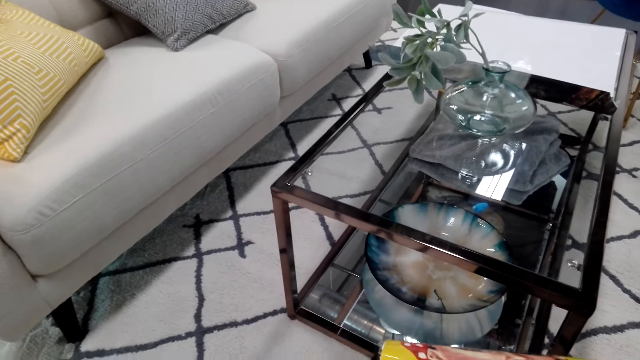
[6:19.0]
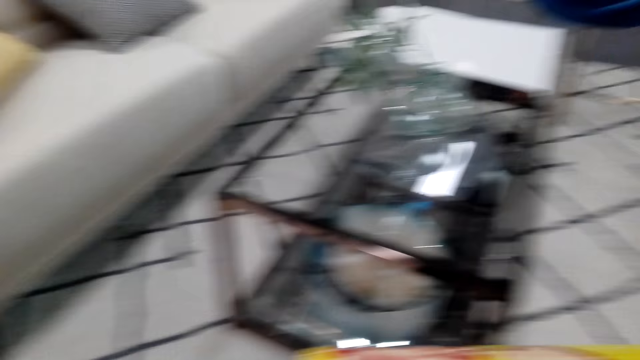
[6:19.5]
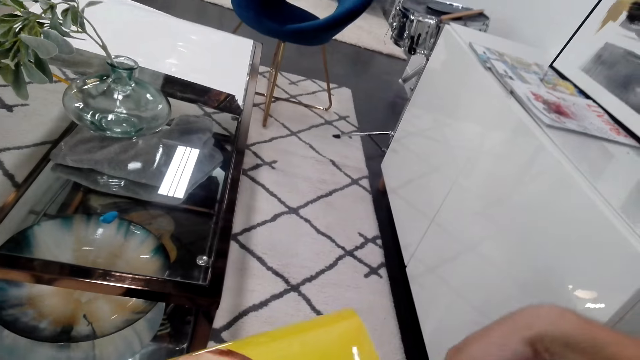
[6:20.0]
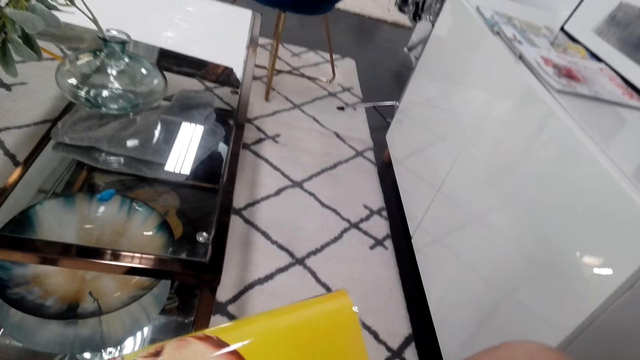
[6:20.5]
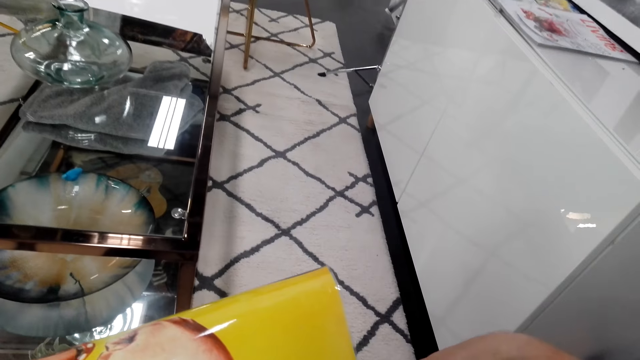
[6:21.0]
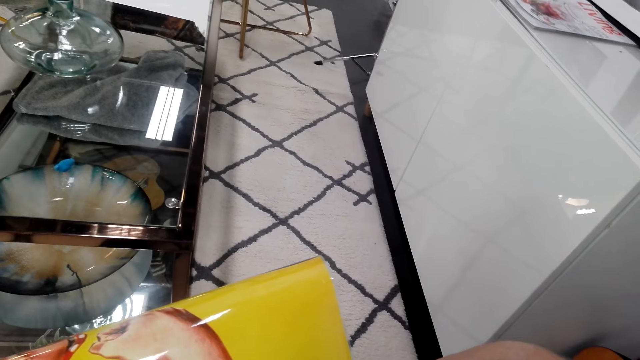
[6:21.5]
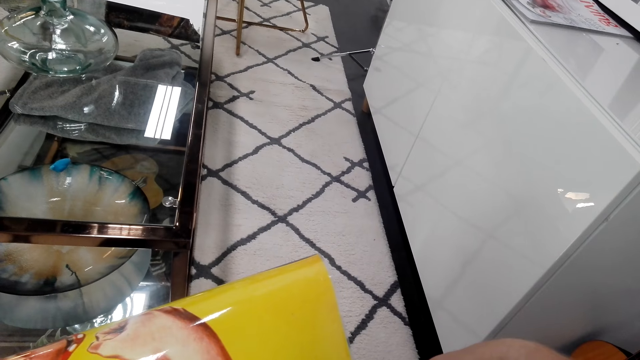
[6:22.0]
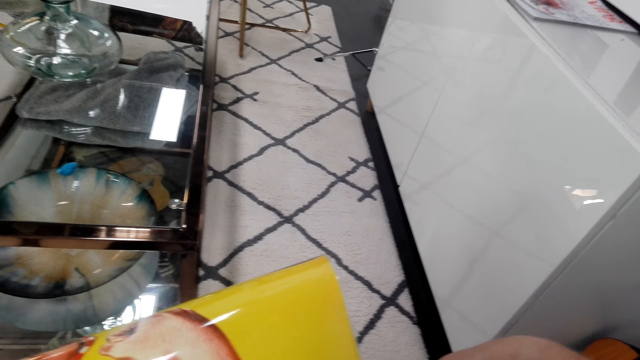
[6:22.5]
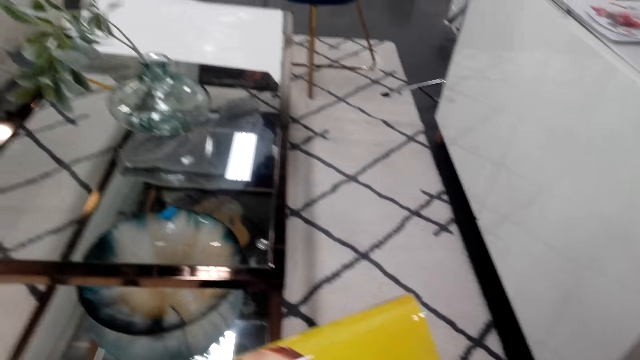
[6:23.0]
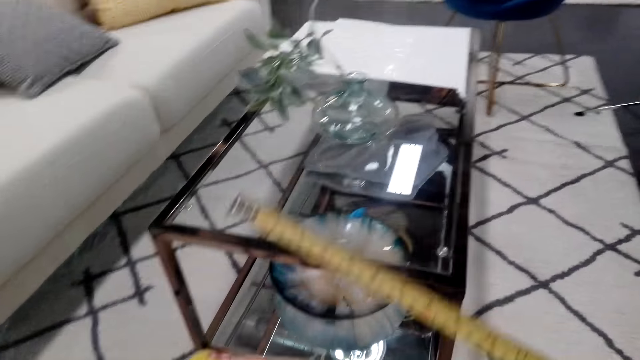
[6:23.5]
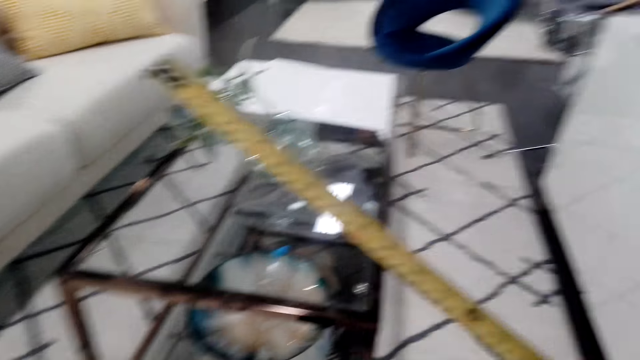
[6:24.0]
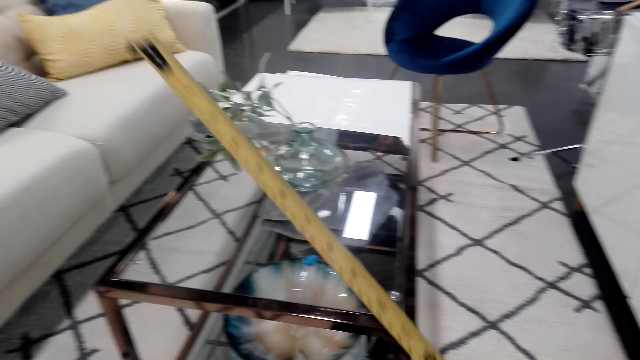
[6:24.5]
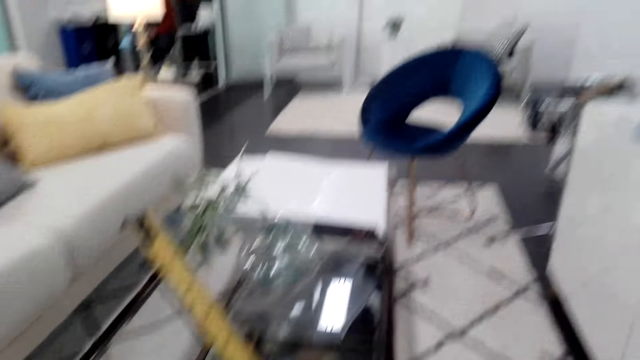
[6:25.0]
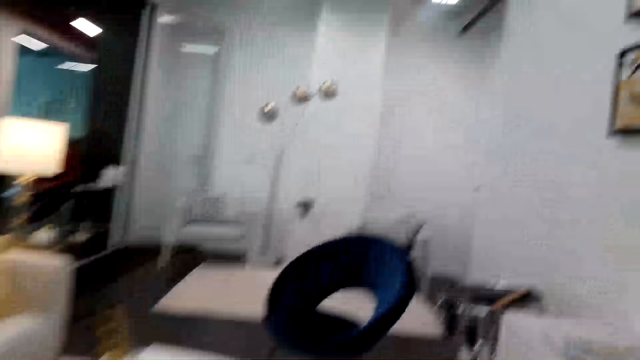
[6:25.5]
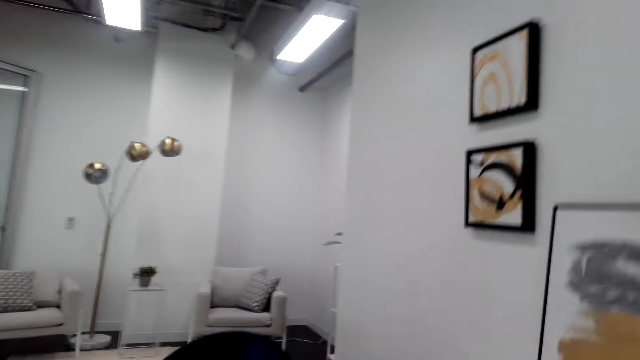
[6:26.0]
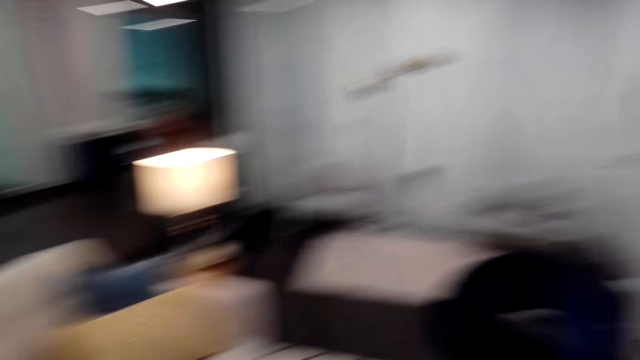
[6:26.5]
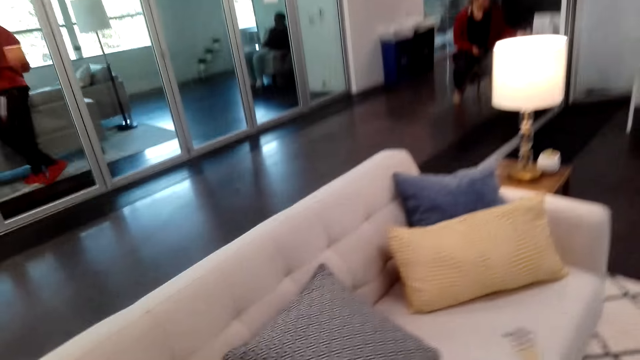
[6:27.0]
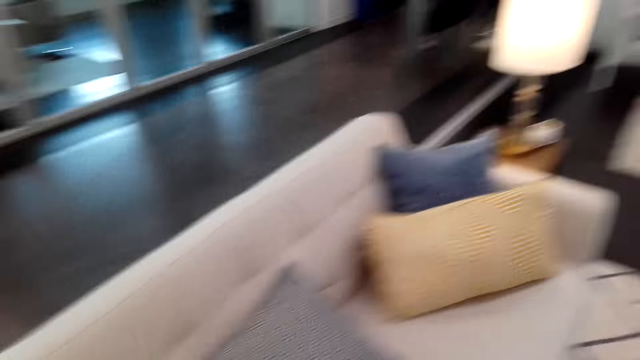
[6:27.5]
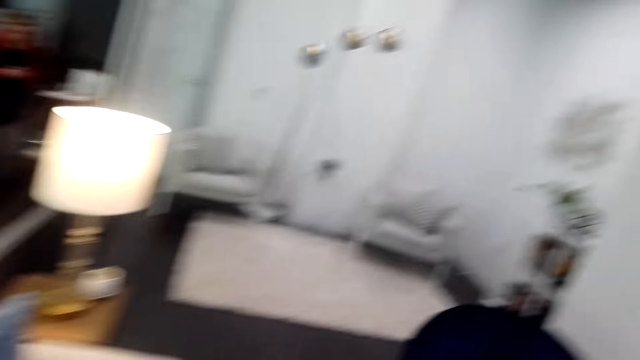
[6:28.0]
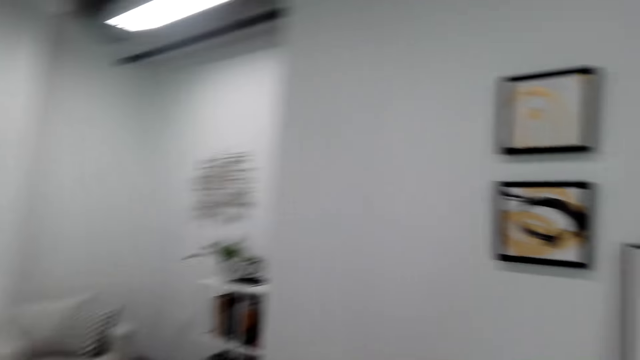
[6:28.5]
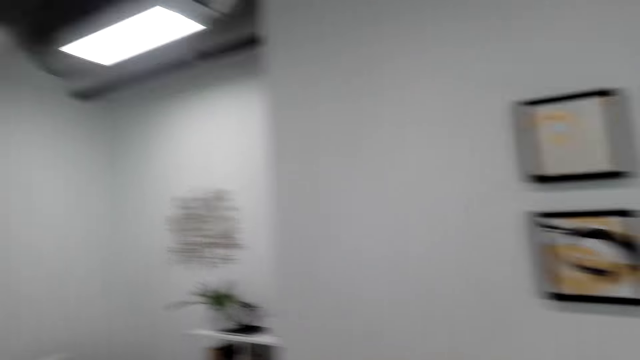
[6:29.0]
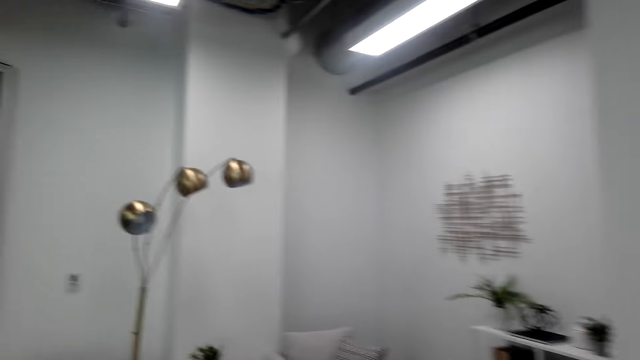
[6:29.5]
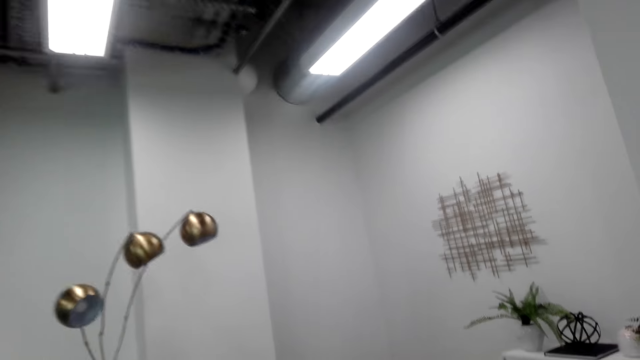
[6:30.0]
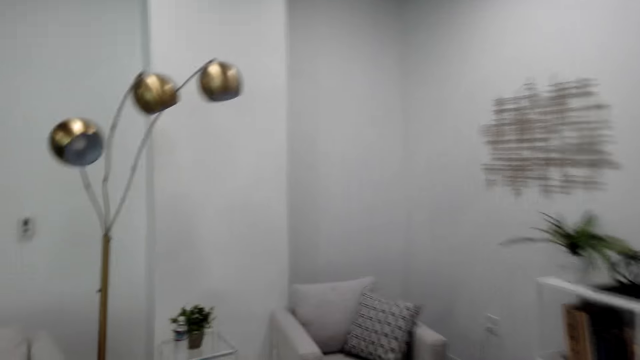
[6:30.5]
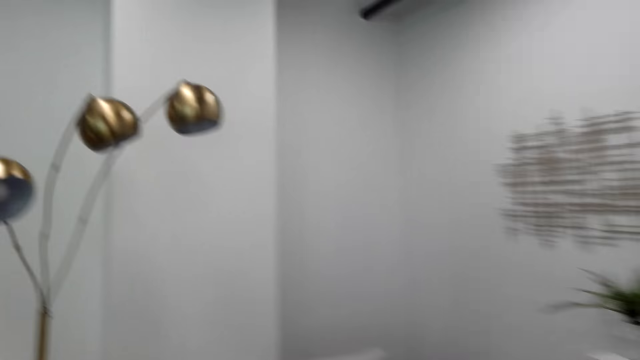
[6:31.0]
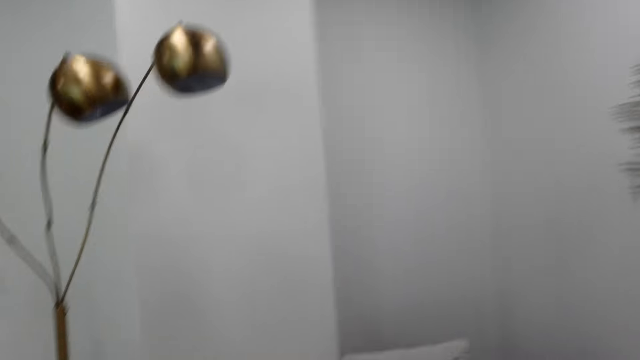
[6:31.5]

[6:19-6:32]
The camera wearer moves around.

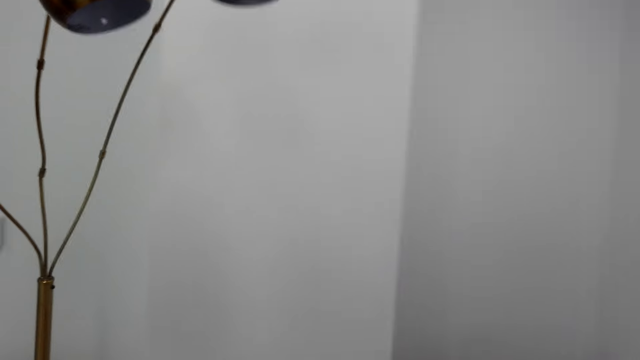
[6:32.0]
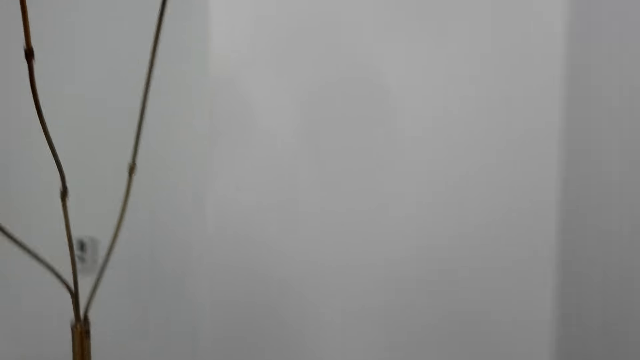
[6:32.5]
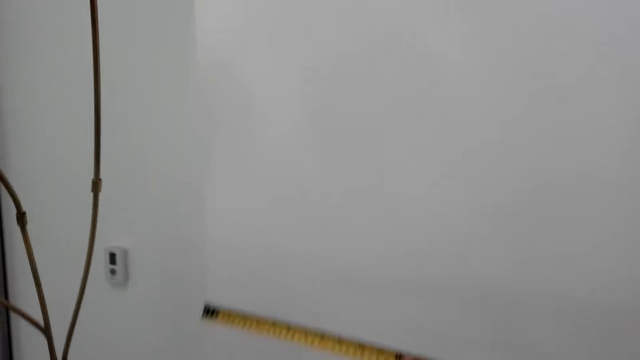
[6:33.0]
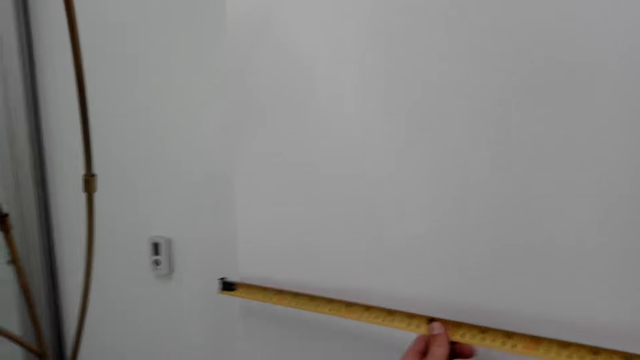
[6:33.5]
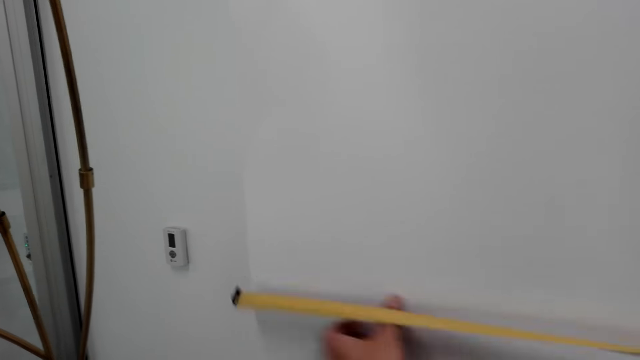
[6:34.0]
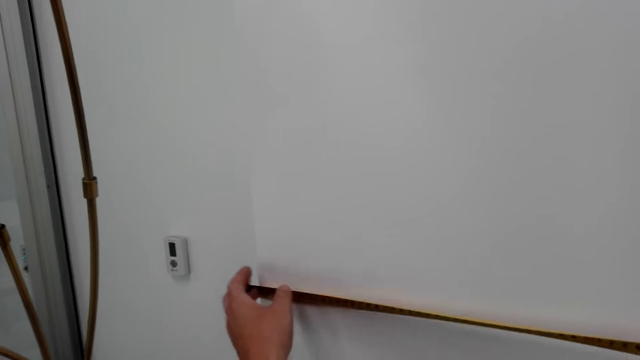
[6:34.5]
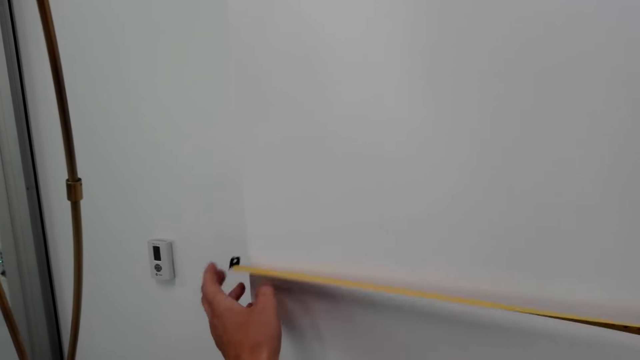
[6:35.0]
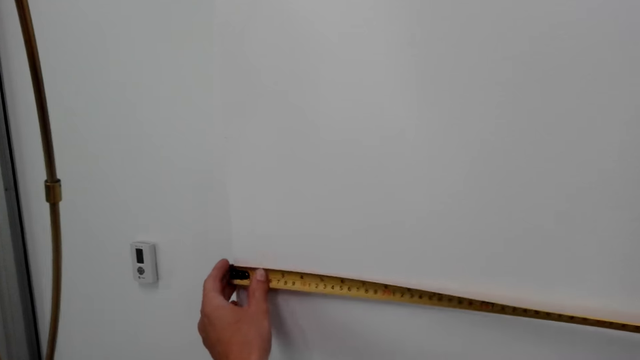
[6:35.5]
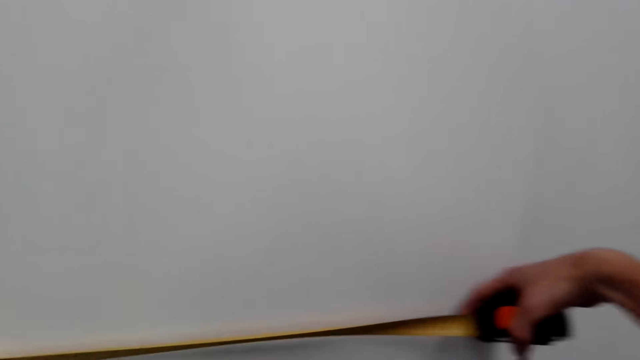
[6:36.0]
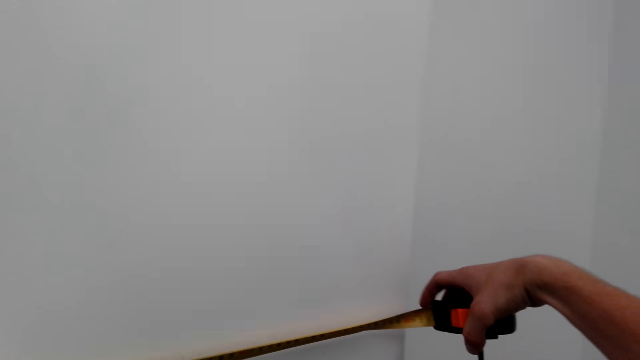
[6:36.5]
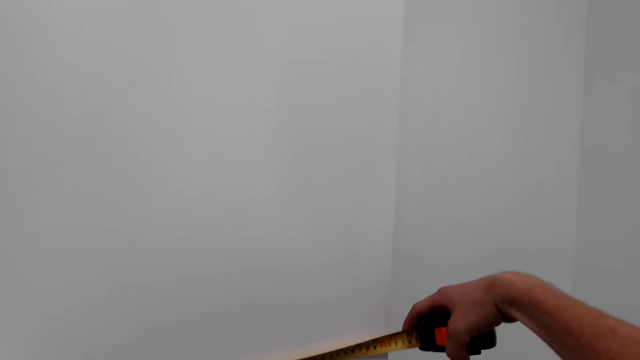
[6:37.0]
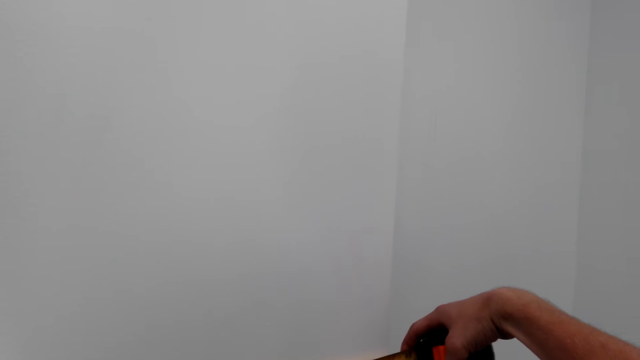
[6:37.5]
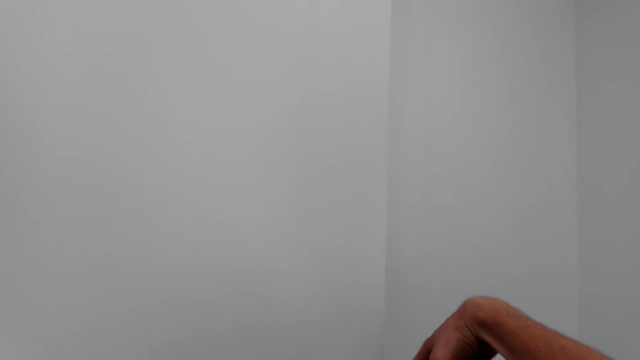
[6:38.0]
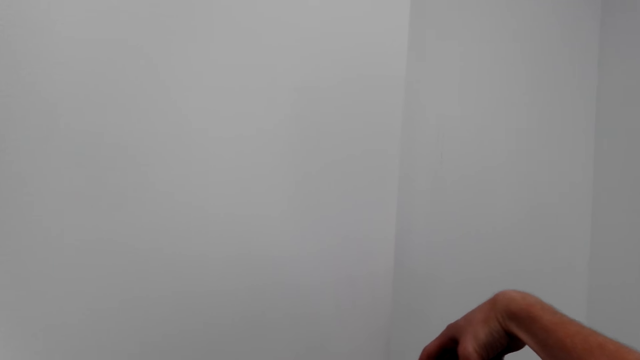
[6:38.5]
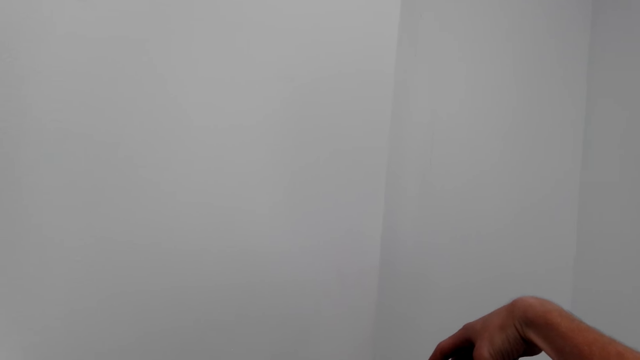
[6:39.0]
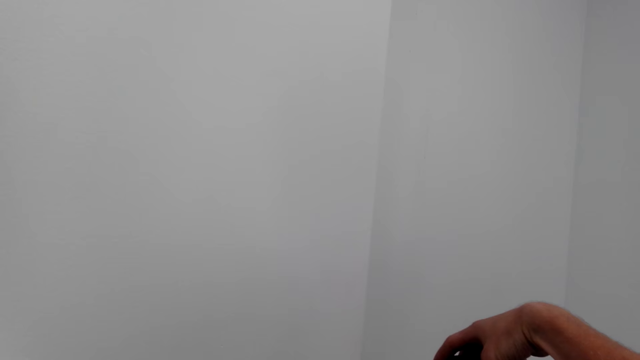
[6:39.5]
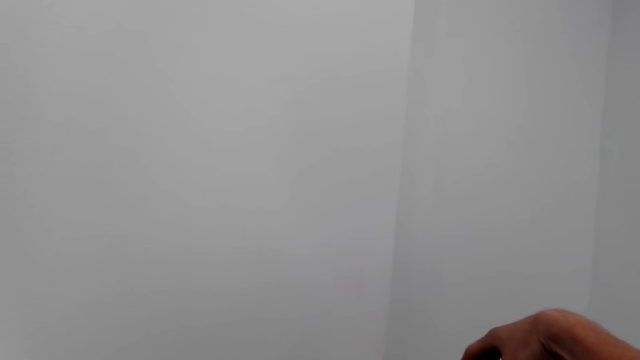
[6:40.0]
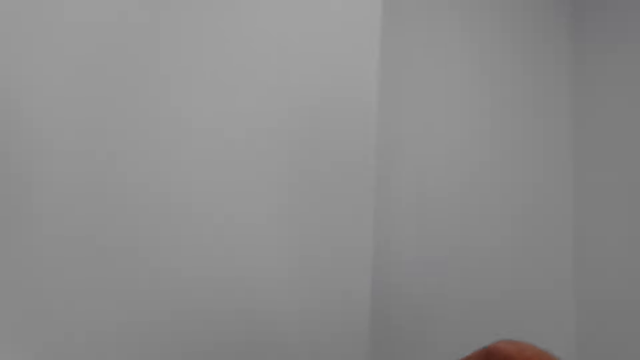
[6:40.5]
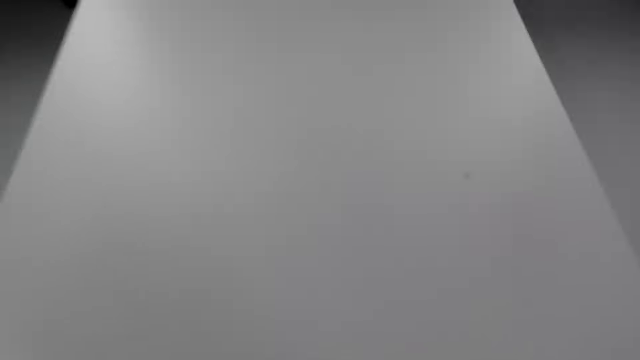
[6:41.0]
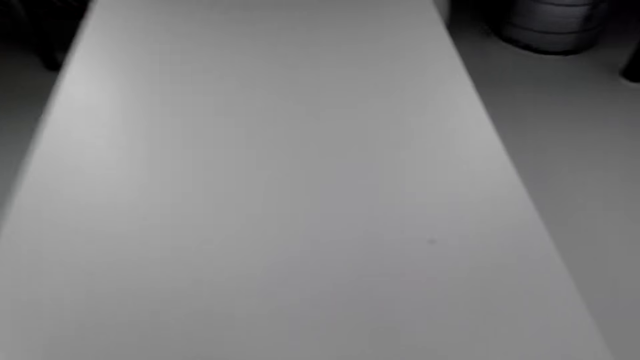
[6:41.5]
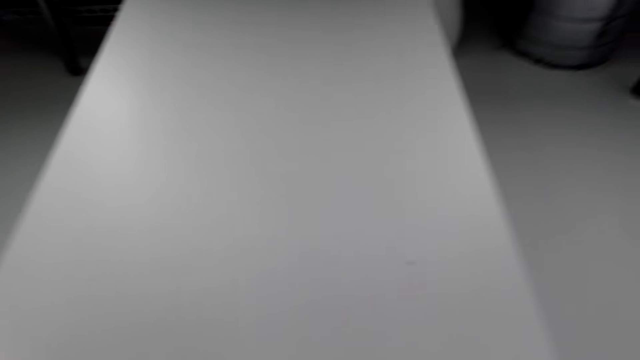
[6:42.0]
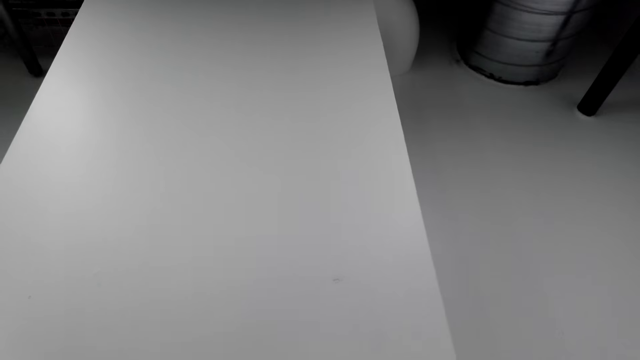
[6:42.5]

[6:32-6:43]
The camera wearer measures the wall with the tape measure.
